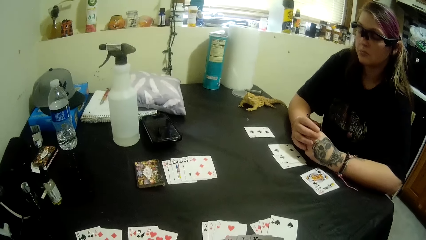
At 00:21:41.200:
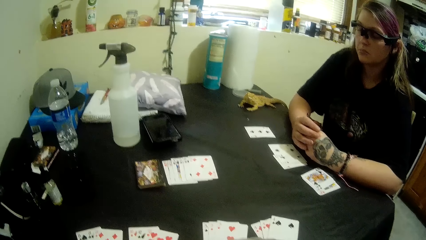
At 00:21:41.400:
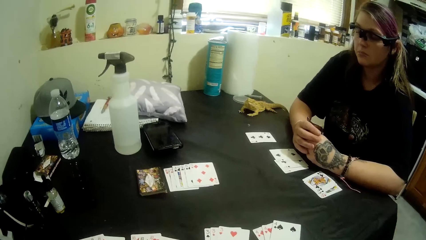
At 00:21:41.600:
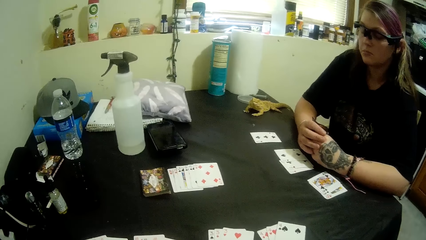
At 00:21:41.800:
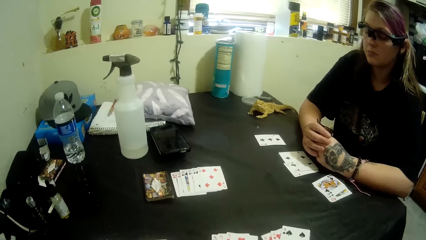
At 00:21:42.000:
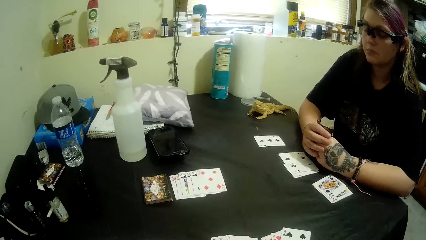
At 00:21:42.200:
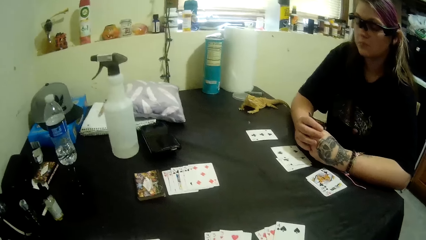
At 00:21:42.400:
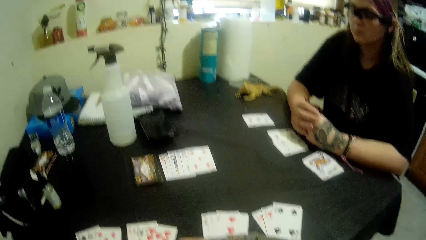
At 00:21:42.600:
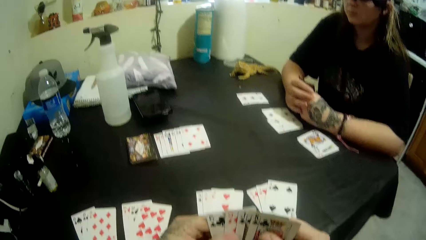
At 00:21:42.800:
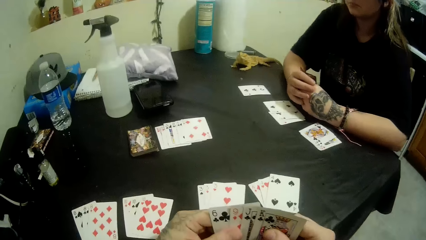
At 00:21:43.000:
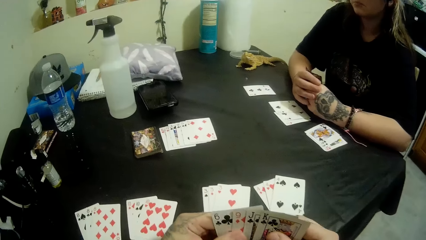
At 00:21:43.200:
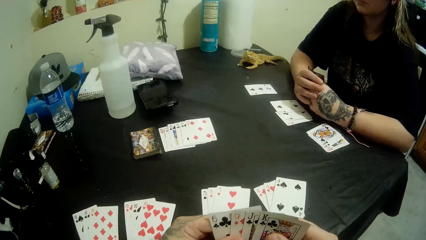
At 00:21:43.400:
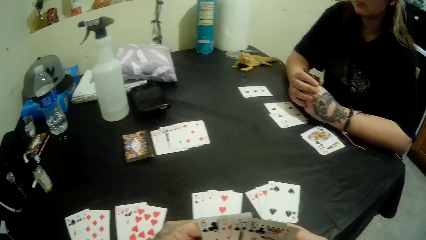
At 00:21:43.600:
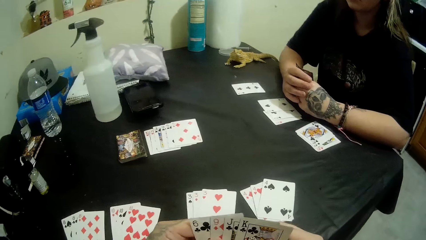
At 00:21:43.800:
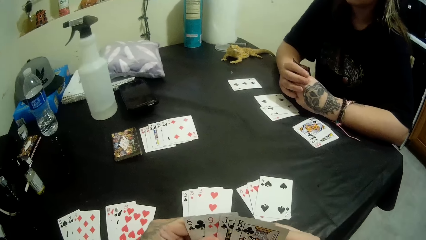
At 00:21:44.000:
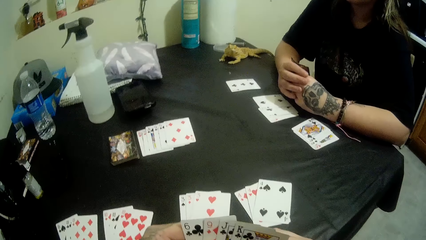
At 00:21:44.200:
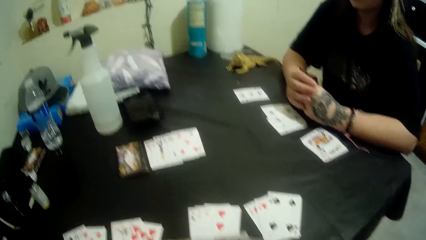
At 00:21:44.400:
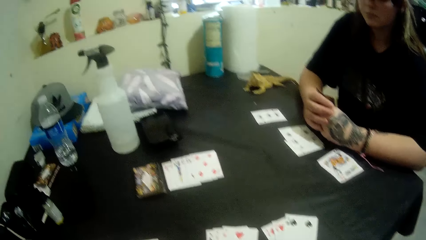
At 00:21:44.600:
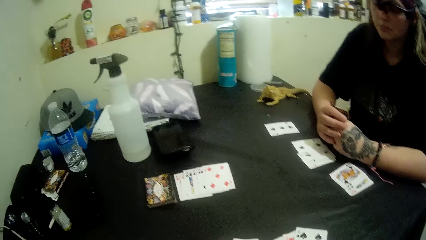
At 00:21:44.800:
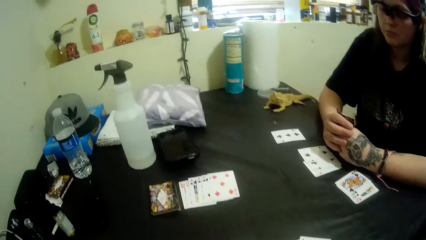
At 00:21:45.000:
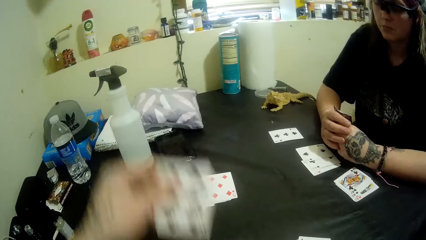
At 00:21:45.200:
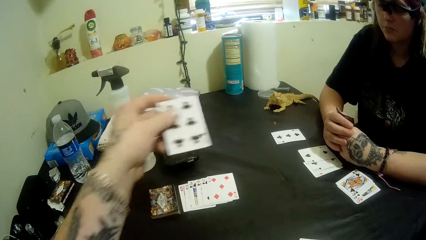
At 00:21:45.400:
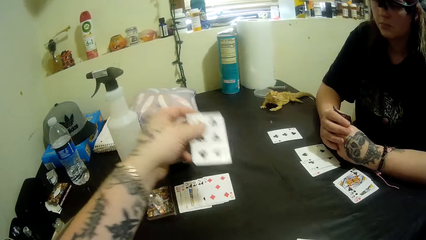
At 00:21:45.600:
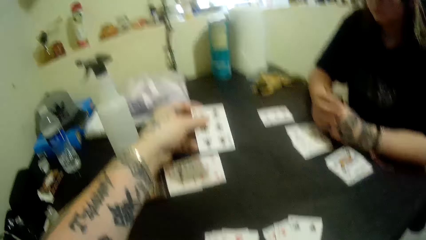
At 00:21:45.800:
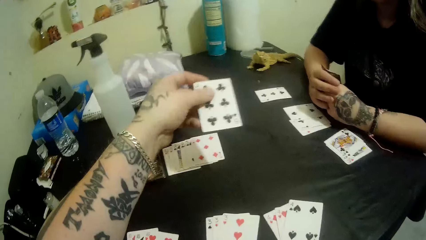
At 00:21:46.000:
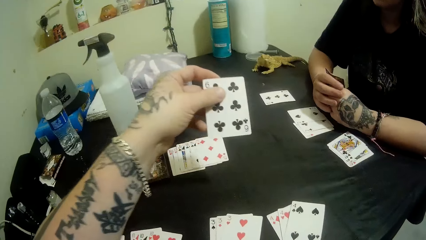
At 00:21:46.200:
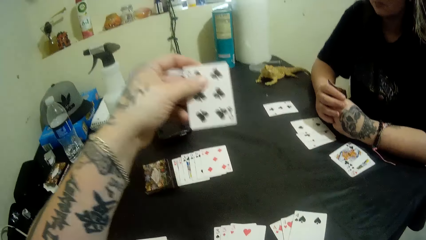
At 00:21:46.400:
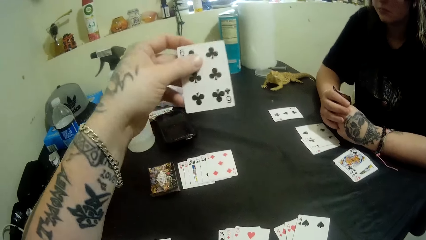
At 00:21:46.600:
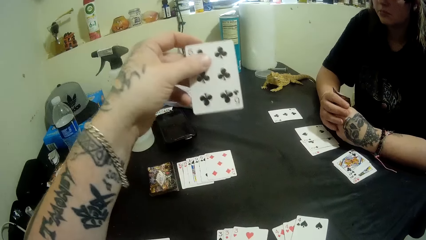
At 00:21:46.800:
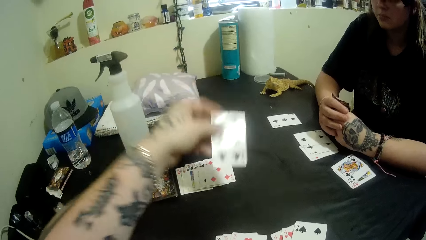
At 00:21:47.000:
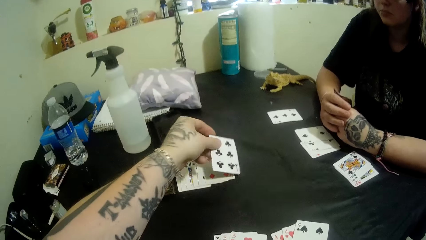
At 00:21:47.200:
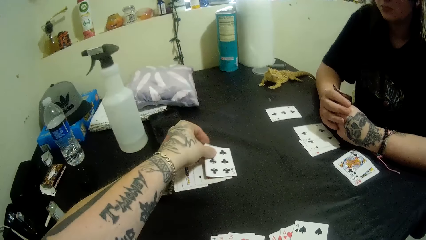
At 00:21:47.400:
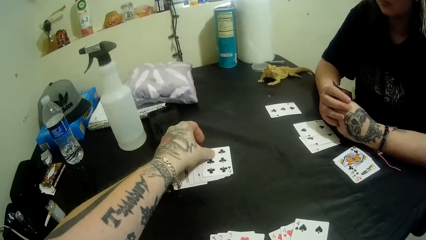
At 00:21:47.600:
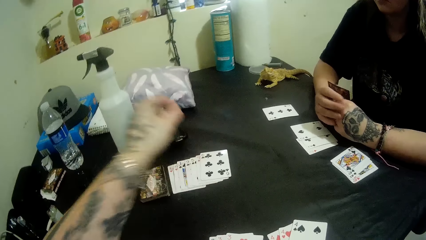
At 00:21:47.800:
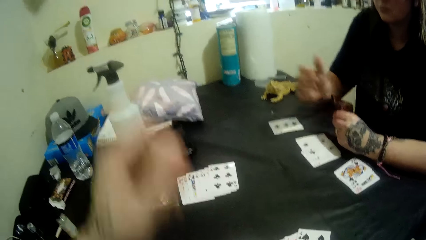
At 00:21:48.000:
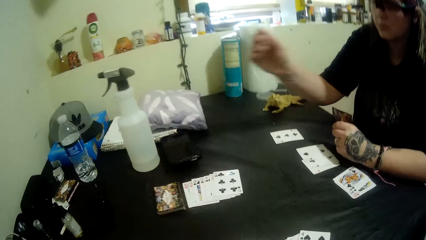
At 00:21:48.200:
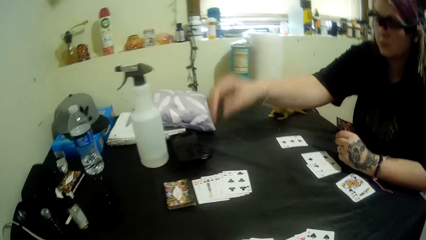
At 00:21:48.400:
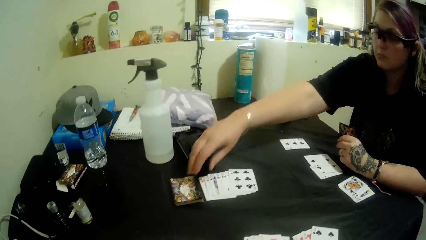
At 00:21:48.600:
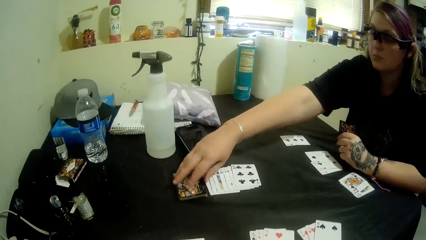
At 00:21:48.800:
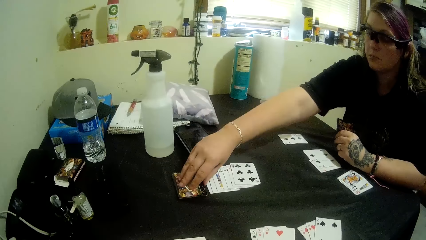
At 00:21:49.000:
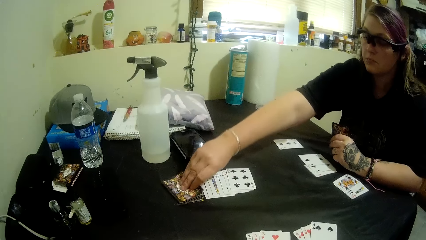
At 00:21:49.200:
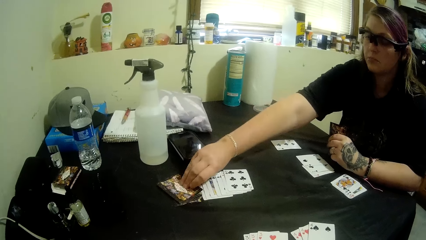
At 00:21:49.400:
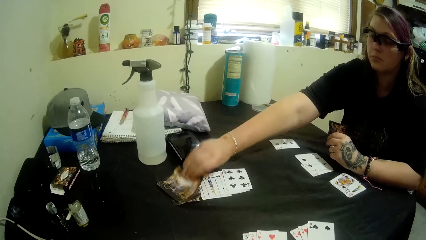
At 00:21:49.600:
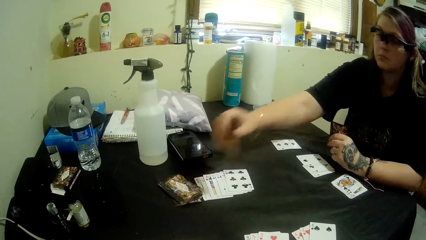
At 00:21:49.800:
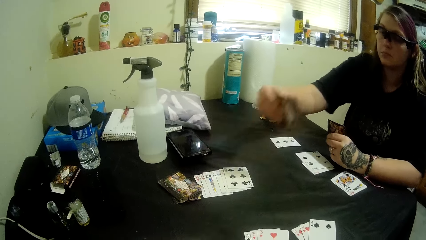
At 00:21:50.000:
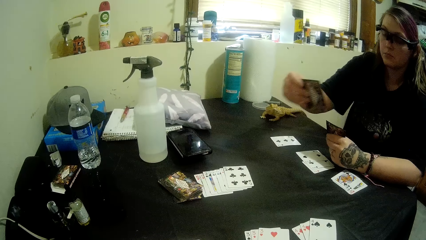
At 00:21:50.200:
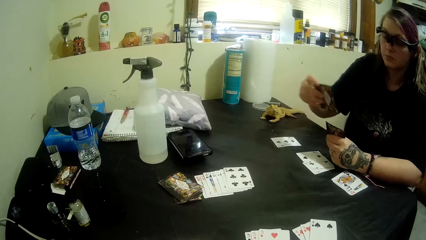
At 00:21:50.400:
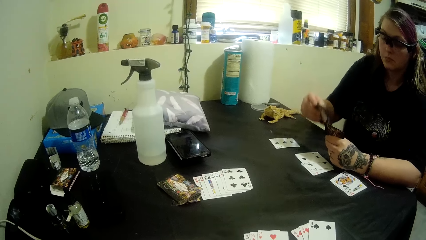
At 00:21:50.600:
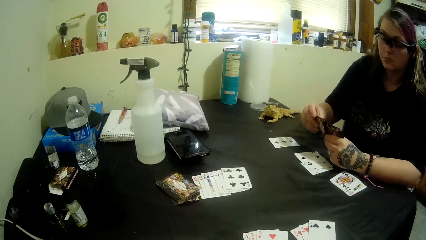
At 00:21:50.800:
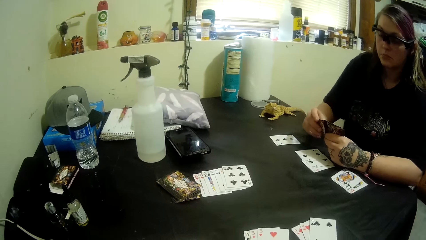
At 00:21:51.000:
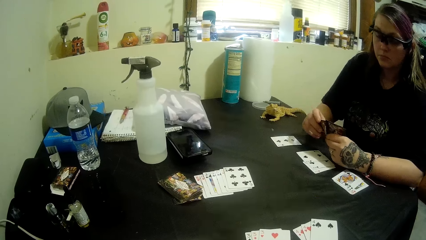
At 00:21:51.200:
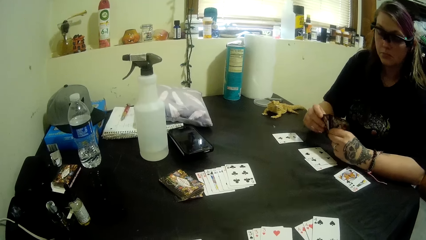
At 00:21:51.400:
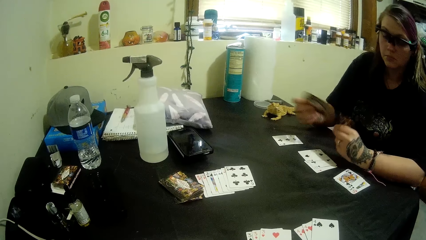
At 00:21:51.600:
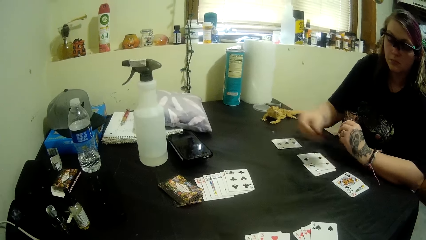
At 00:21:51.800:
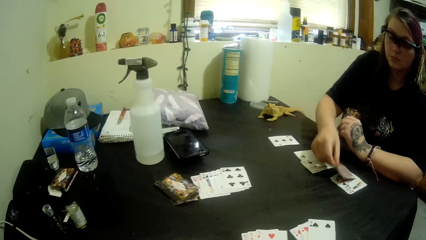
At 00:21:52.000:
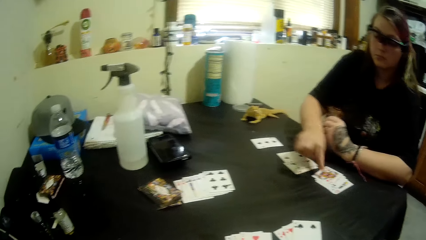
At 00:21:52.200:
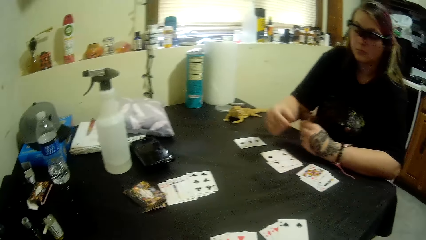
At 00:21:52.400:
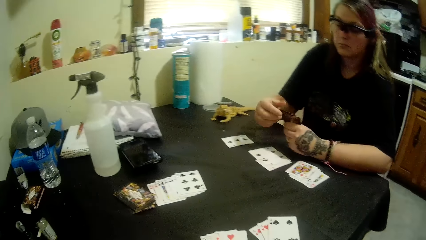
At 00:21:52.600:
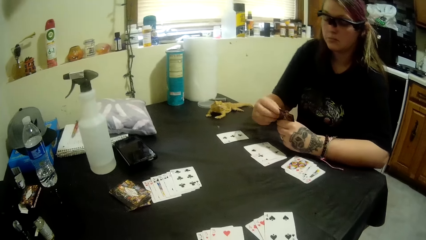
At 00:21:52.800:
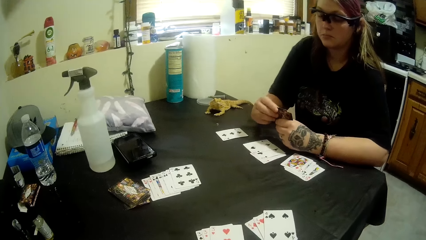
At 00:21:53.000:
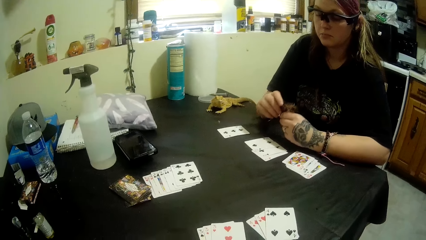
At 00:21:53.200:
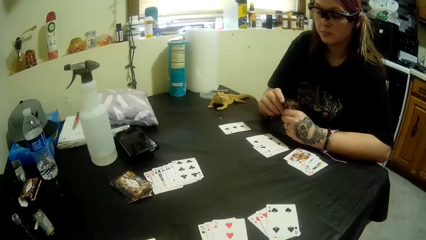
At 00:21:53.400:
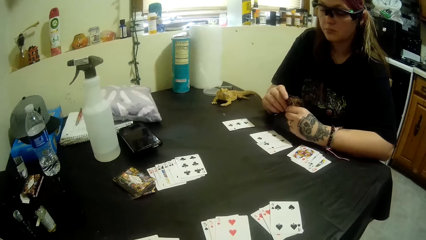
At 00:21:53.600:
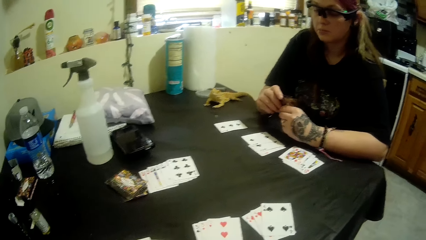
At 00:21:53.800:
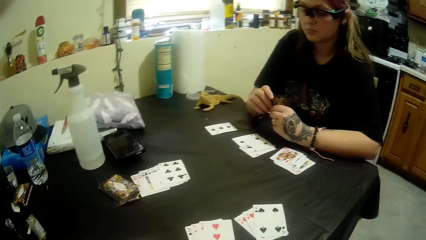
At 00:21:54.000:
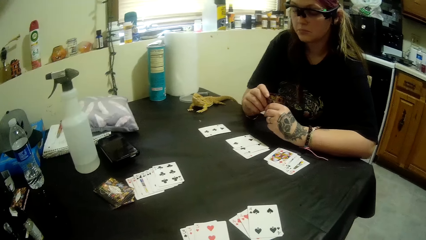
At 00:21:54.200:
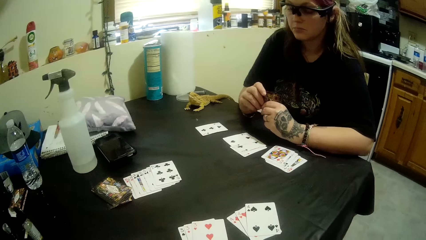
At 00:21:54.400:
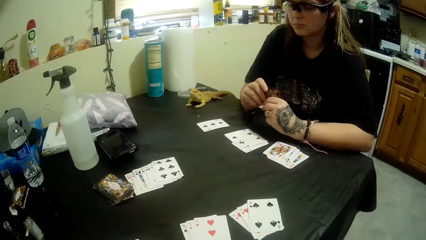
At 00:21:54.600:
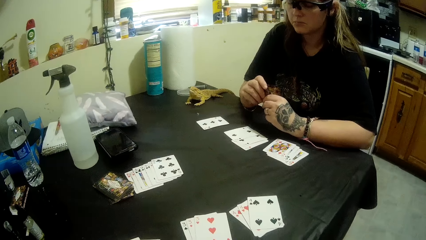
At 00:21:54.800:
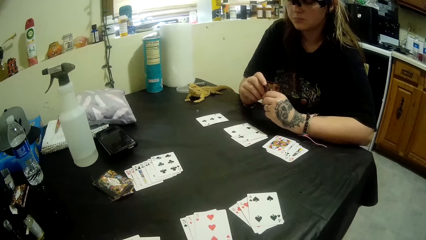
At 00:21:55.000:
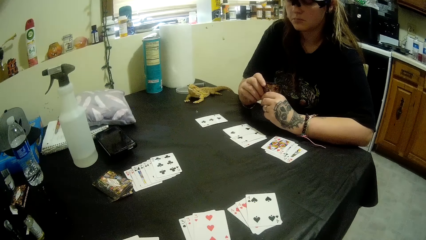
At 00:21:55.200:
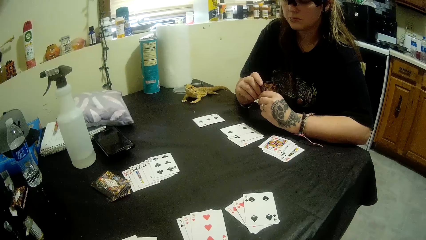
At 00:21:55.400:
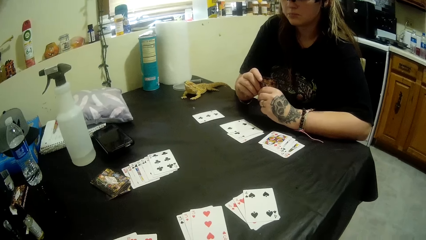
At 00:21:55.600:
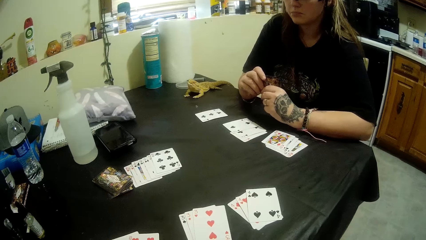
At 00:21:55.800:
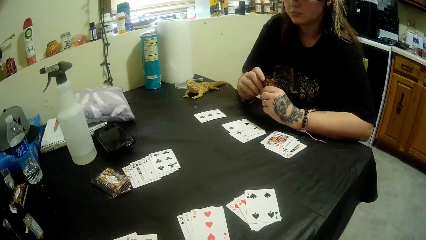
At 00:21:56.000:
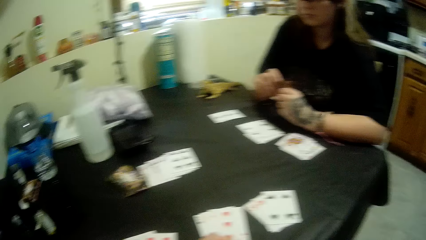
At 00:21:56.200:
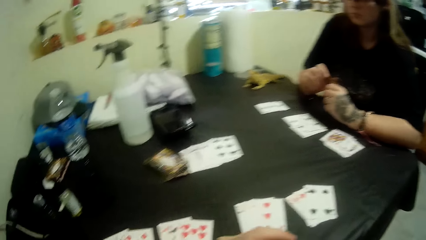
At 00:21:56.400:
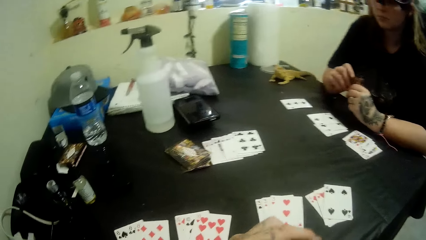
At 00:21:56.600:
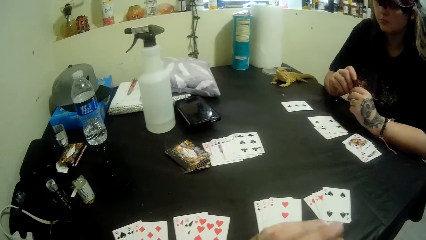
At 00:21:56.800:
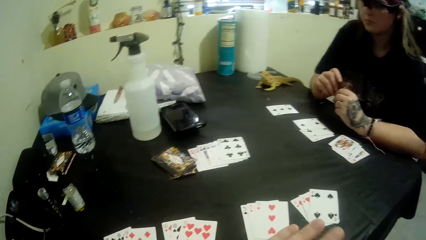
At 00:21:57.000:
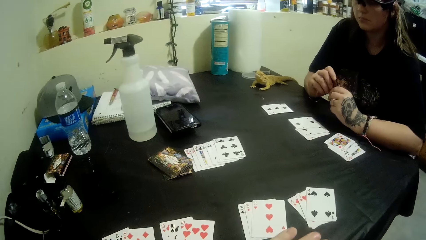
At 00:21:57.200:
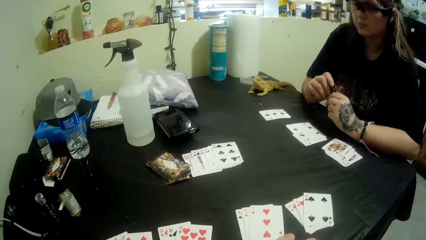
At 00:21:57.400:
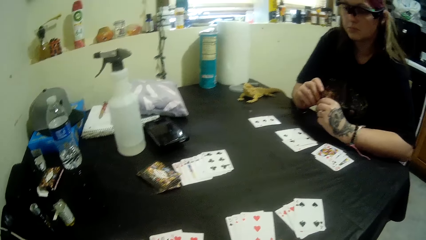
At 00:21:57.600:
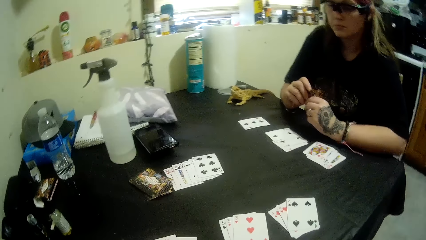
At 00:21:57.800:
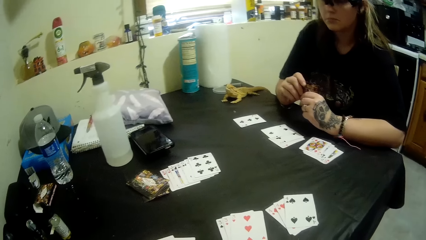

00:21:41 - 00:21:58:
The camera wearer puts a 6 of clubs on the table. The lady picks up a card. The lady puts a Q on her side on the table.
